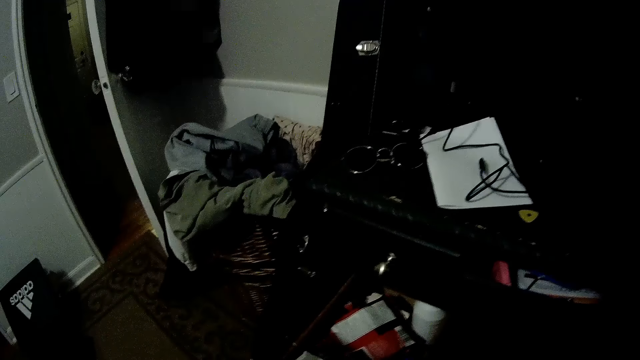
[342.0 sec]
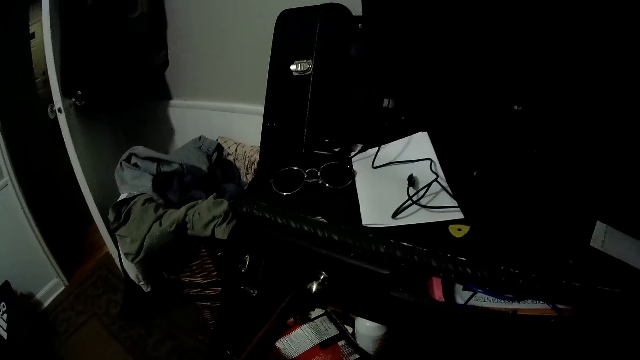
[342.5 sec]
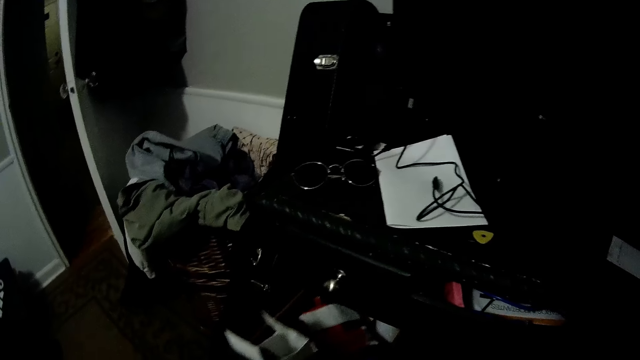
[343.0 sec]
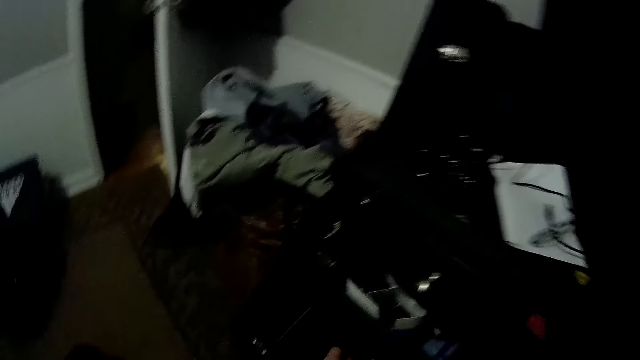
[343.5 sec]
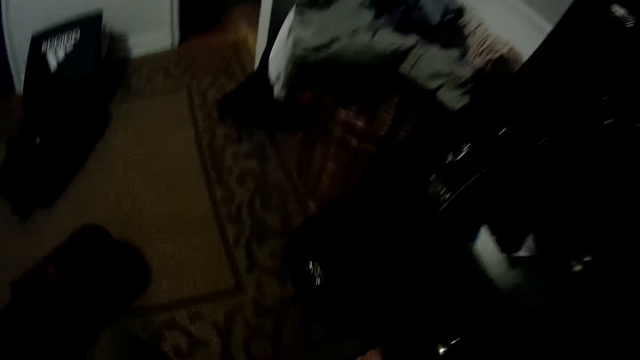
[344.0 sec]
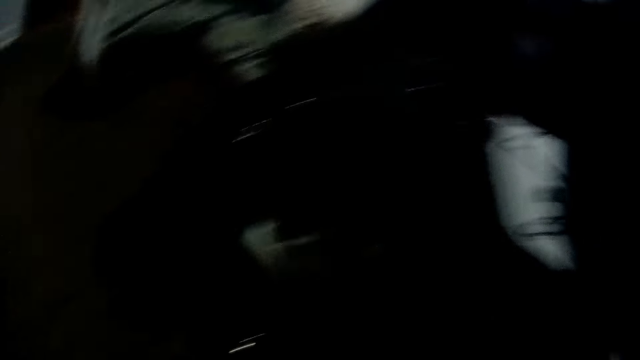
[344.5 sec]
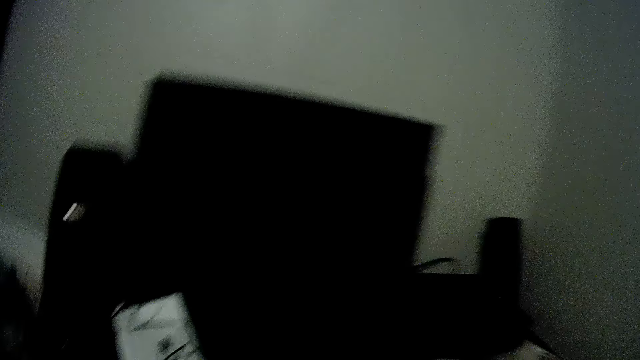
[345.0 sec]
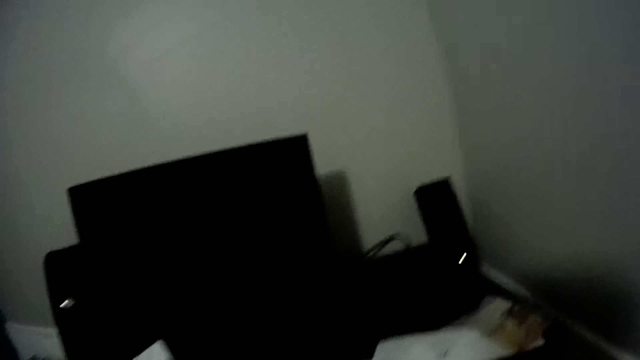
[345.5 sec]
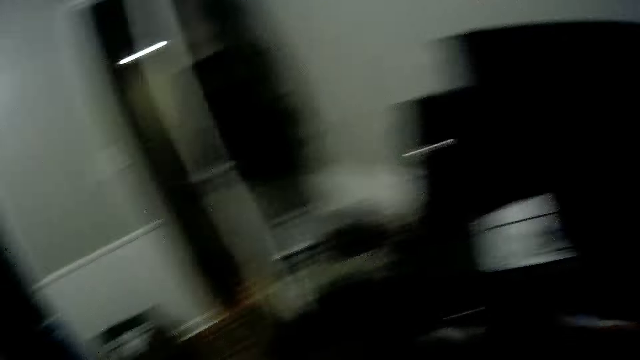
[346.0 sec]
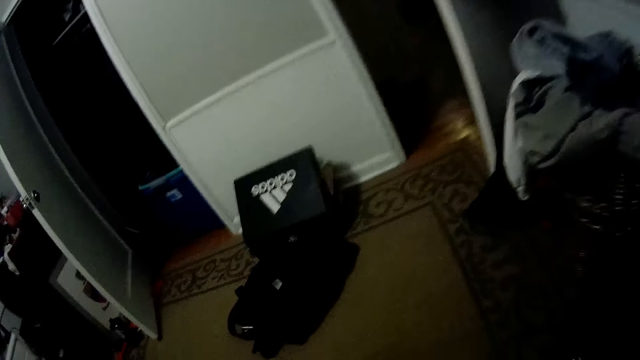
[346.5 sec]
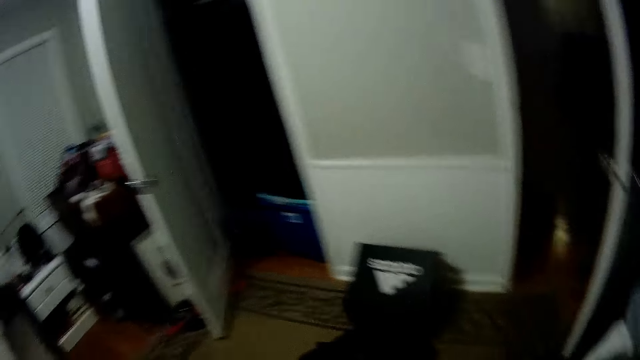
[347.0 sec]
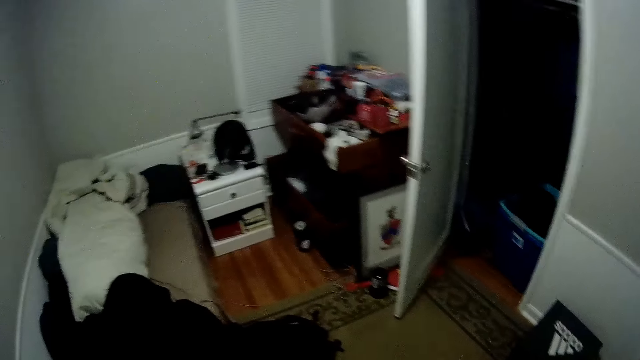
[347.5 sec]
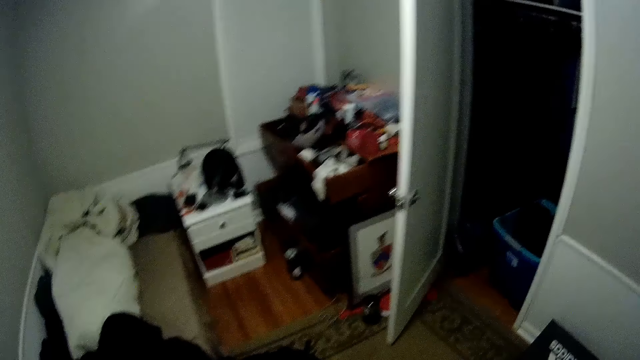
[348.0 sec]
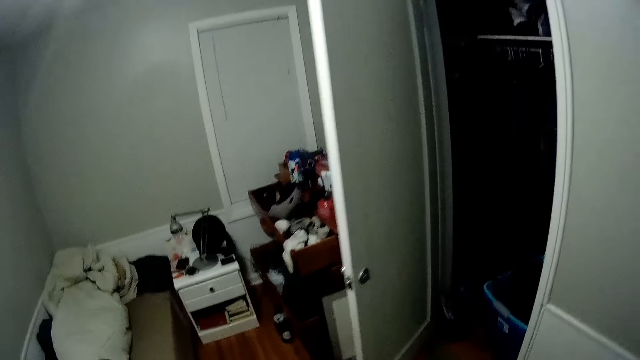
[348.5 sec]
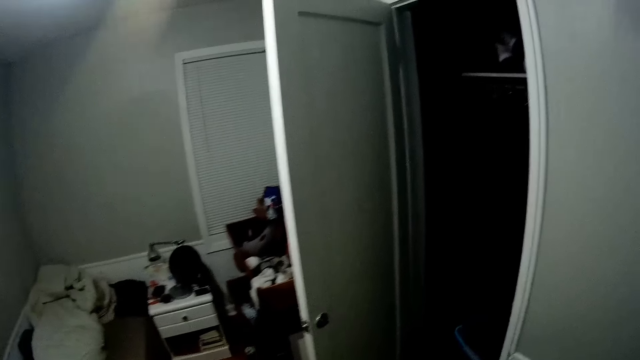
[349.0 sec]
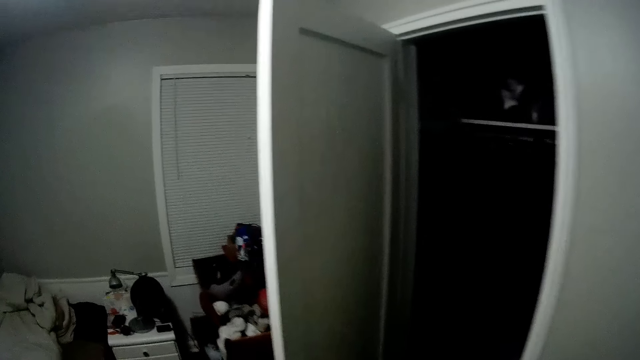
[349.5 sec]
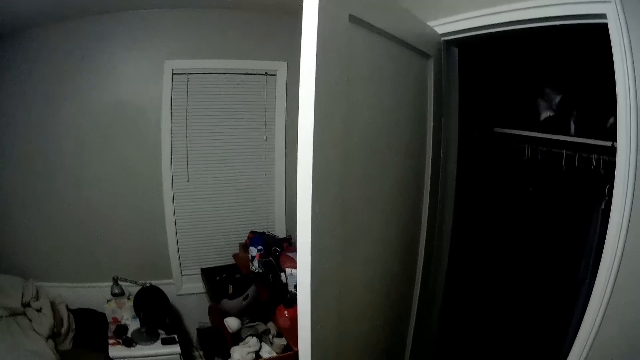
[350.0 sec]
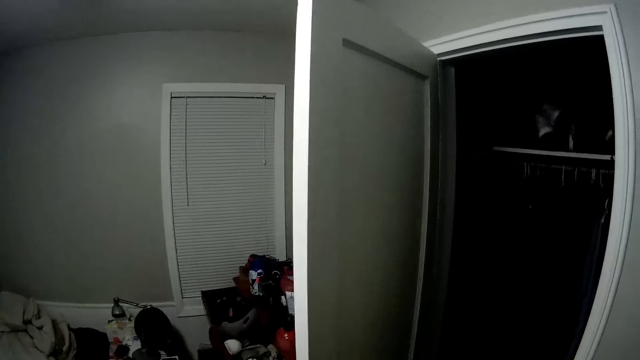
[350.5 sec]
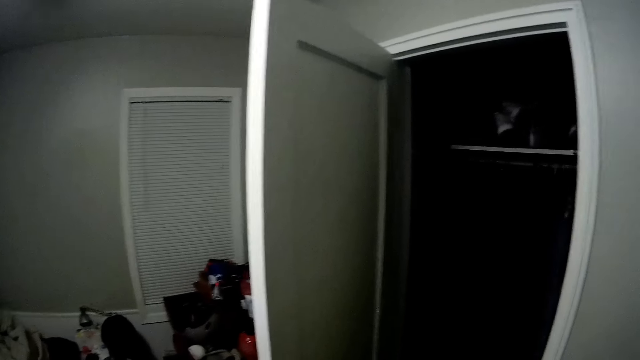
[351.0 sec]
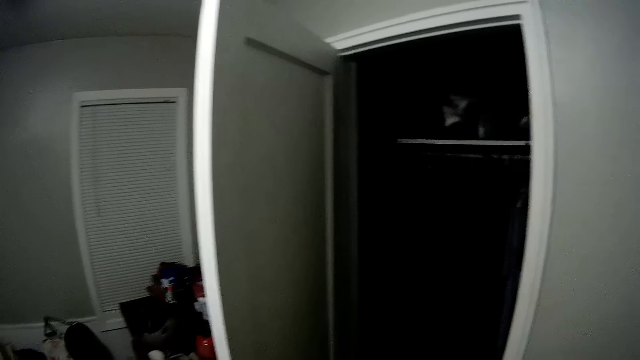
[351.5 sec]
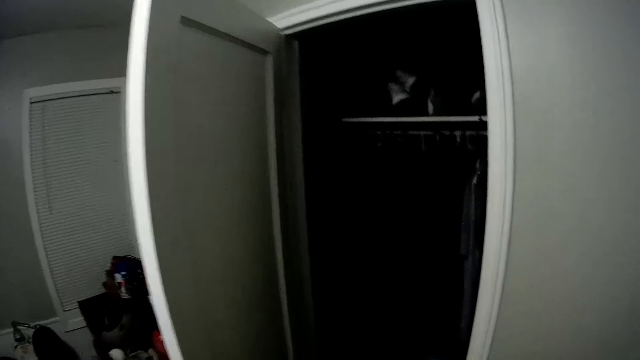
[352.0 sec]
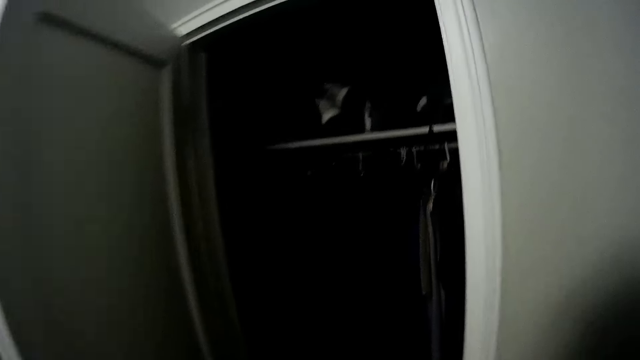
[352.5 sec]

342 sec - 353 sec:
The camera wearer shuts another drawer under the table. They walk in the house.

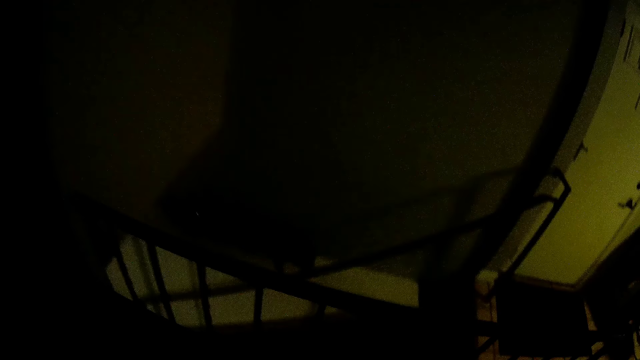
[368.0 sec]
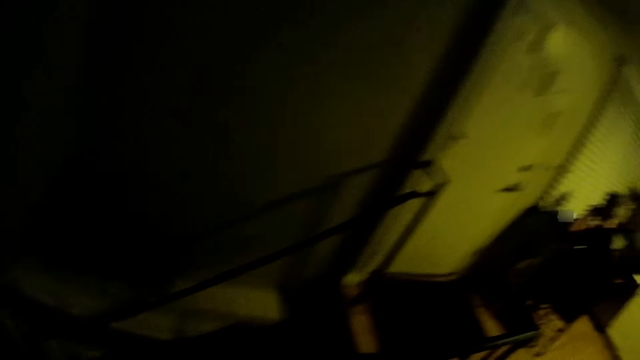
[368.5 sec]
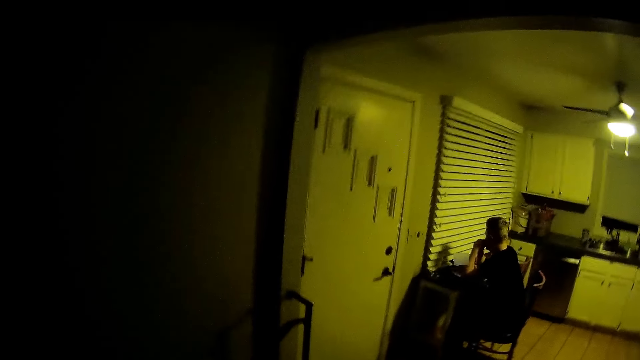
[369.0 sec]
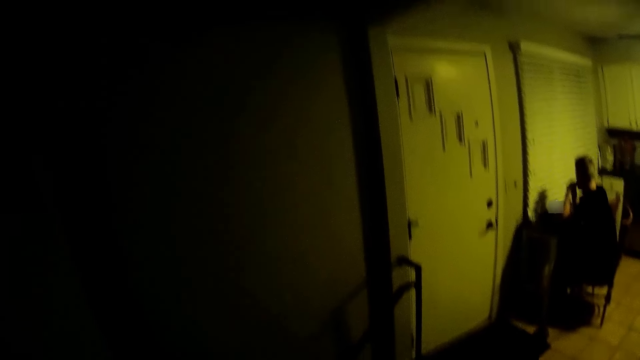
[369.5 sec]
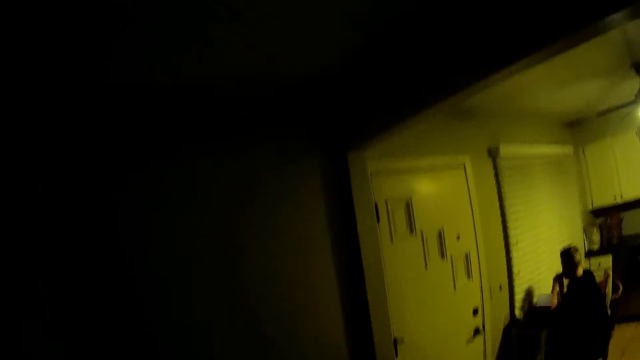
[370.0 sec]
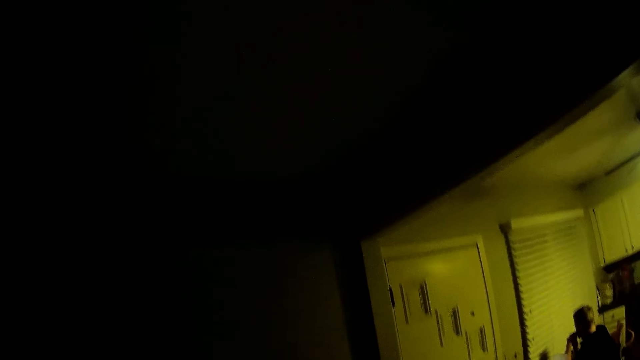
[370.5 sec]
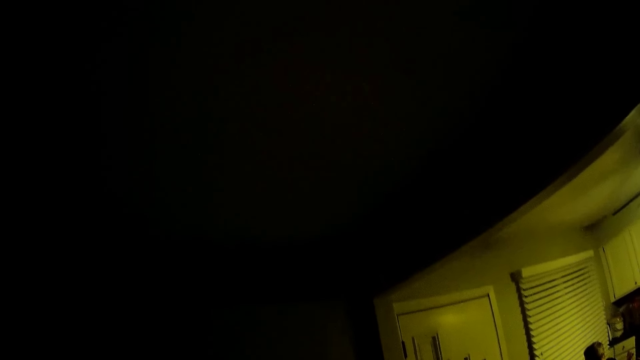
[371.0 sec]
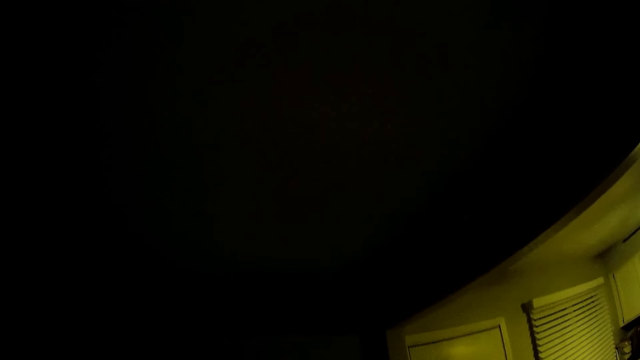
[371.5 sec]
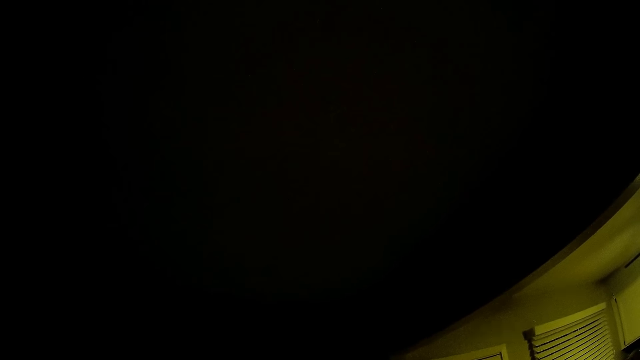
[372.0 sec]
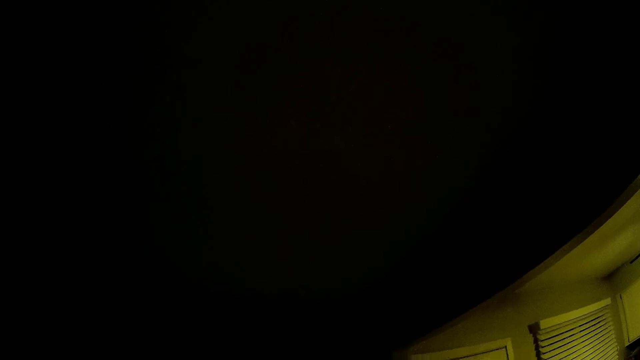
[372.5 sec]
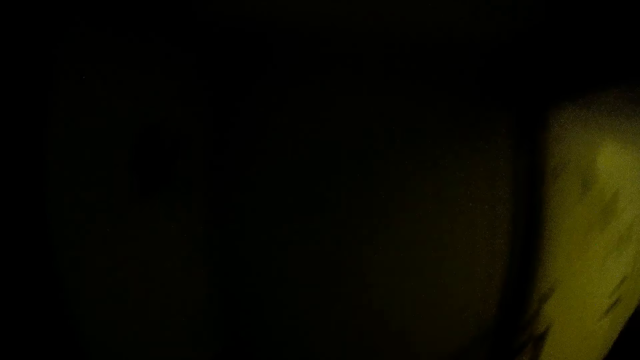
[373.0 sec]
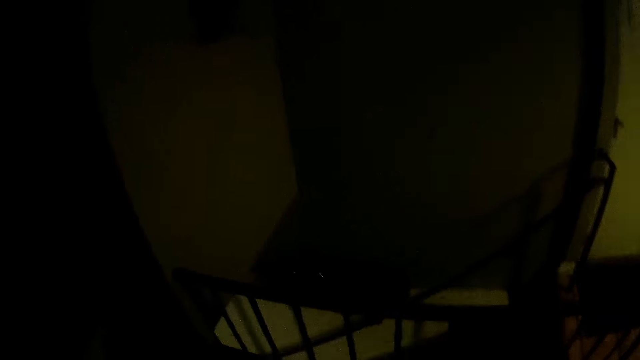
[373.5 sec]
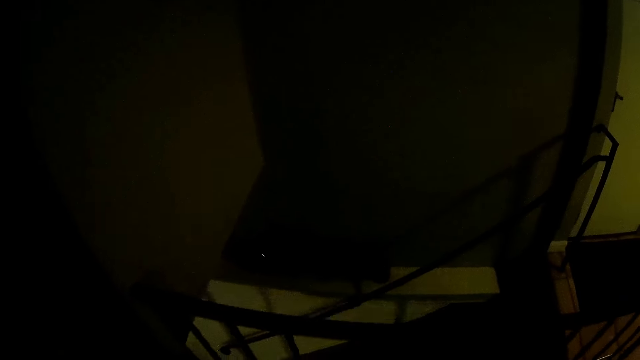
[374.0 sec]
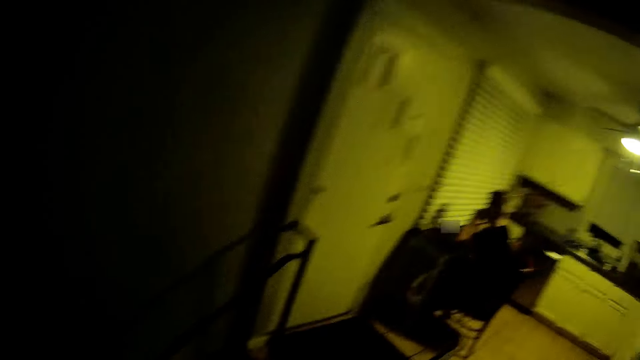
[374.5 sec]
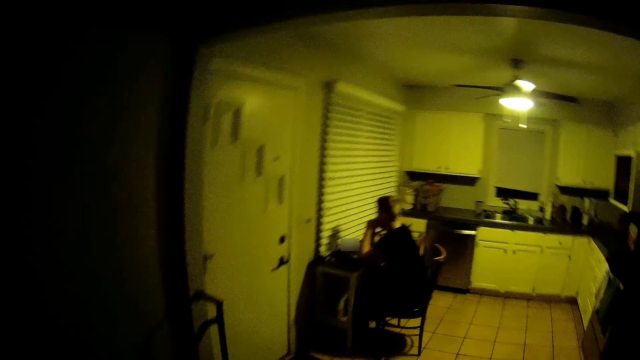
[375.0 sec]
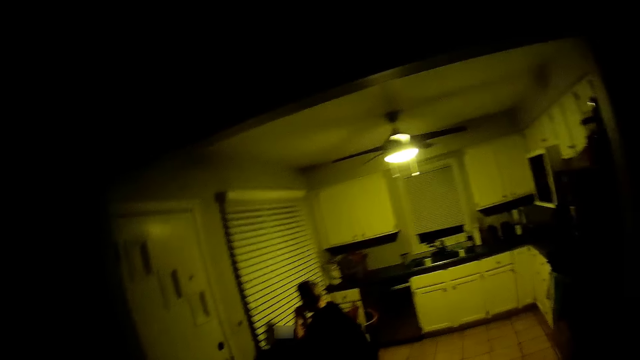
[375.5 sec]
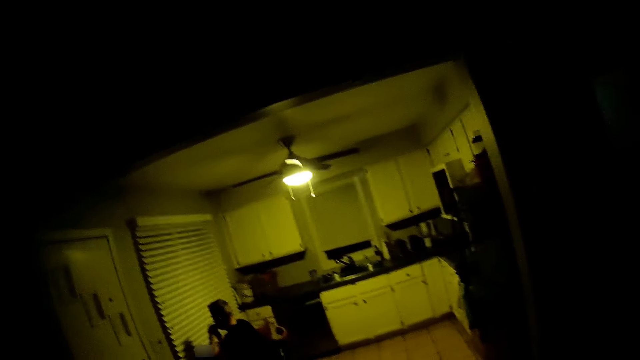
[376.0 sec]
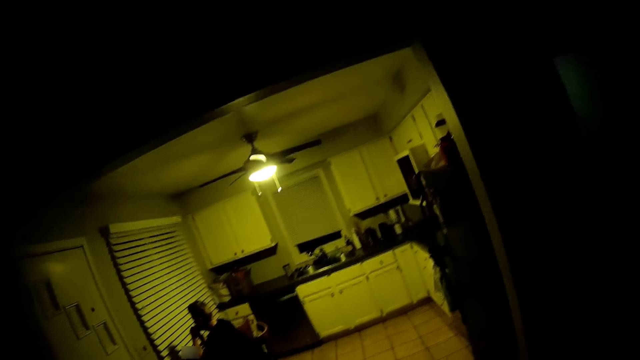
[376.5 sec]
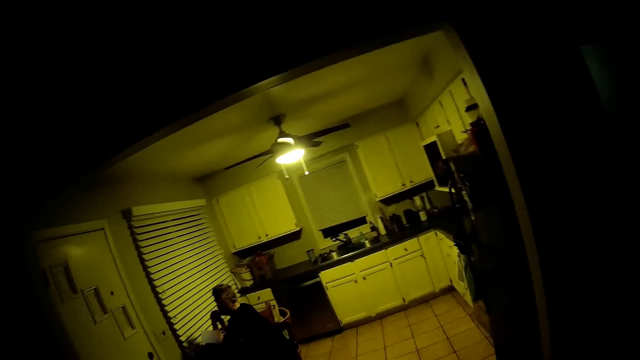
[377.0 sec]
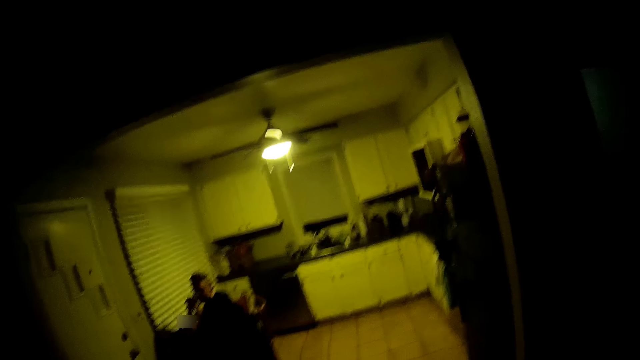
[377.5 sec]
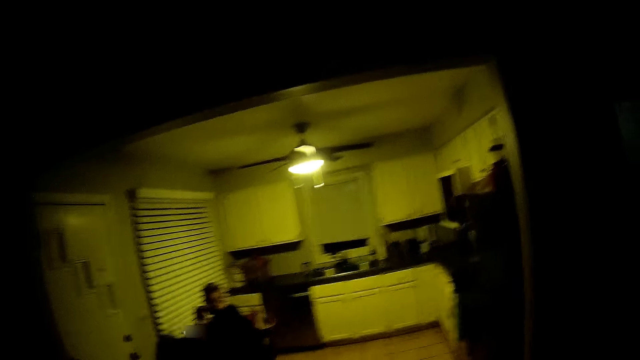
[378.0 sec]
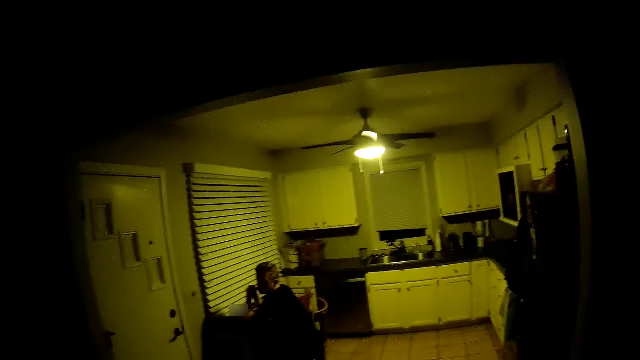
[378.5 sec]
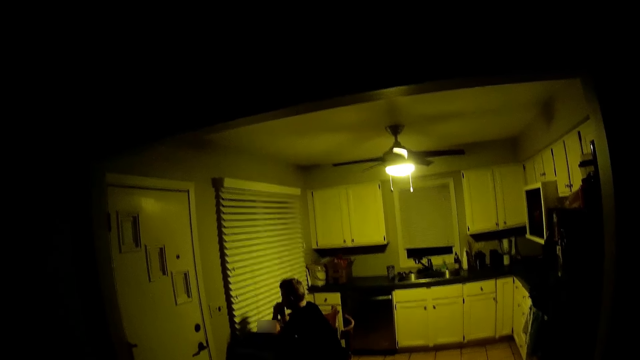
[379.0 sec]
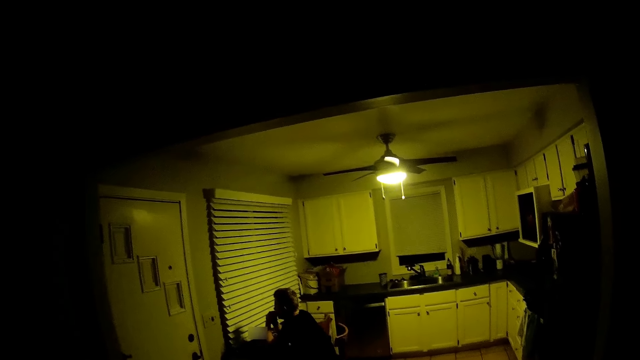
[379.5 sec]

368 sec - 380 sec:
A man sits on a chair. The camera wearer walks in the house. The man sits on the chair.
